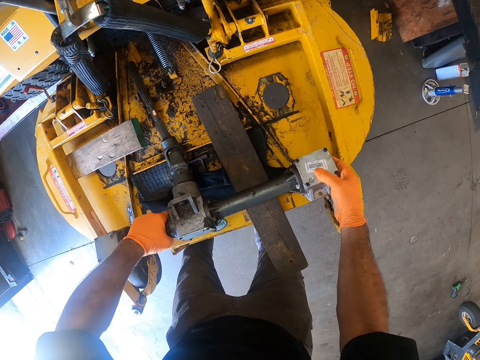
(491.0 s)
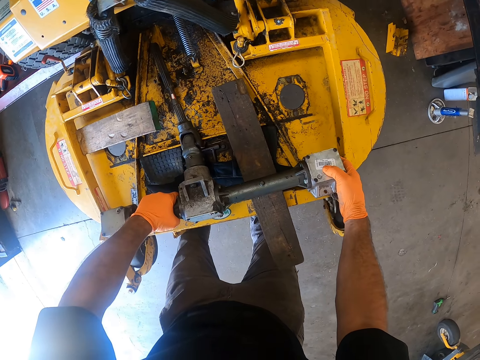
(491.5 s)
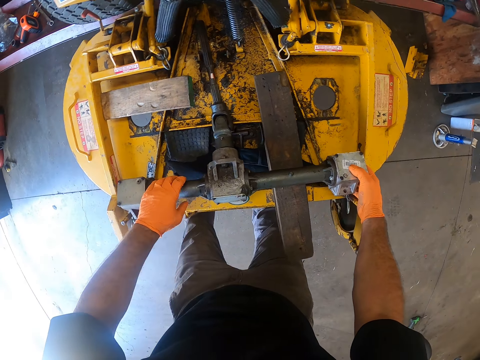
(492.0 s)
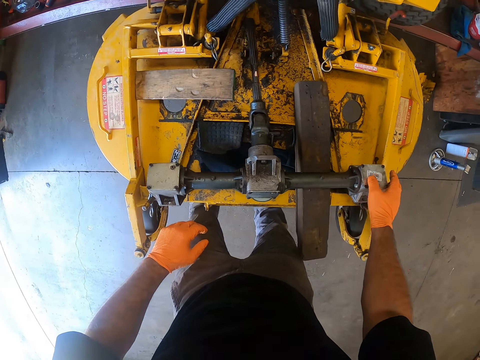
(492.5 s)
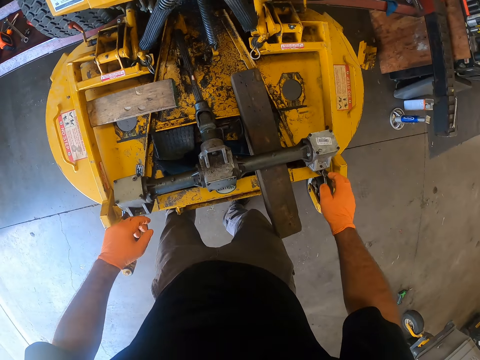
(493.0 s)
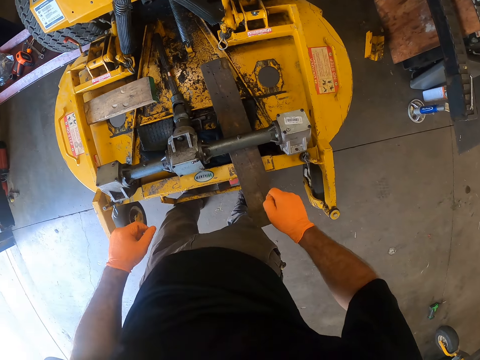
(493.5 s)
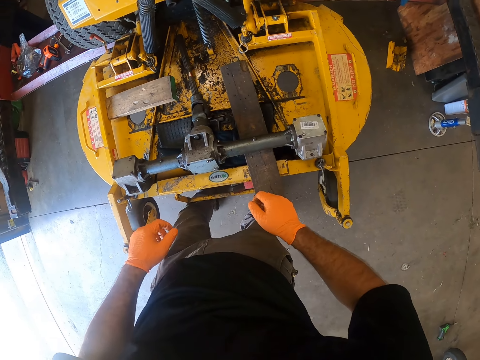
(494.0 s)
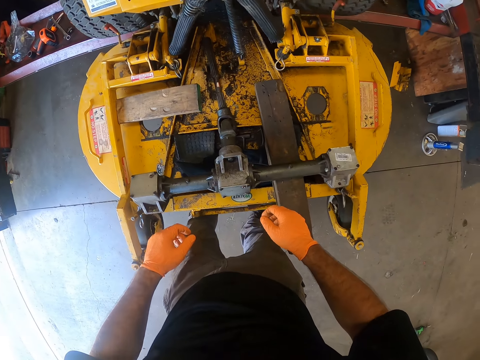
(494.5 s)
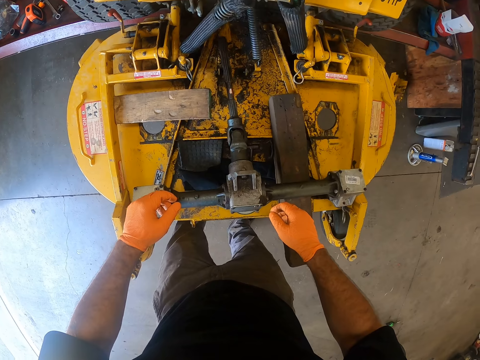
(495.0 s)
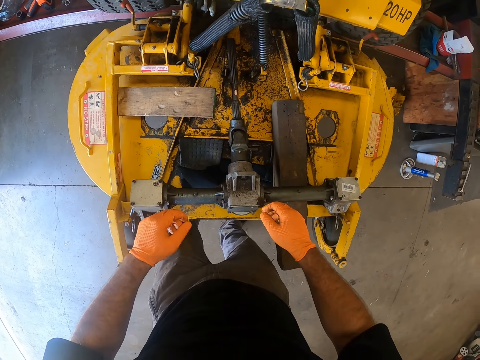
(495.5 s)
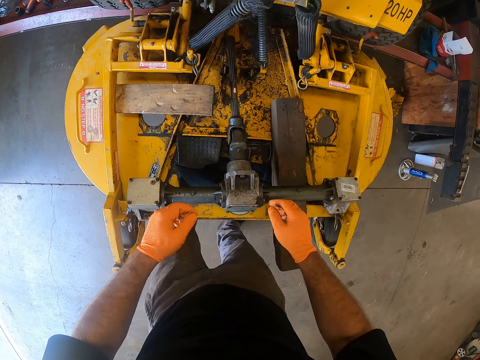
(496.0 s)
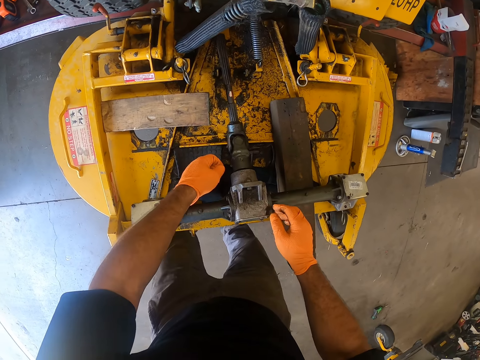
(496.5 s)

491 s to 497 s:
The camera wearer adjusts the machine on the lawnmower deck with both hands.

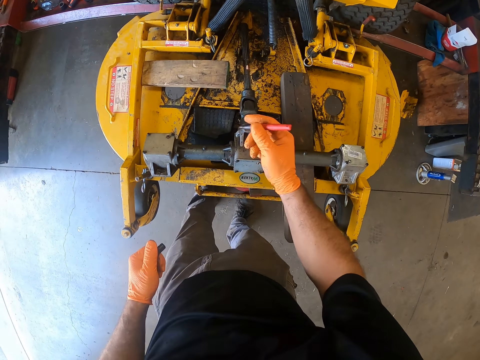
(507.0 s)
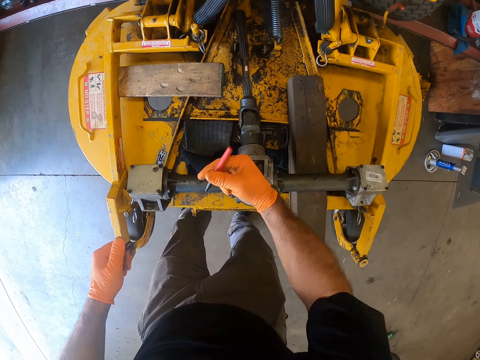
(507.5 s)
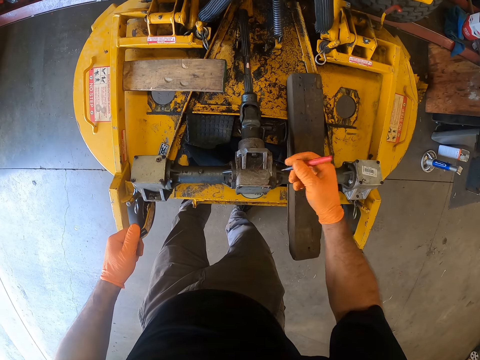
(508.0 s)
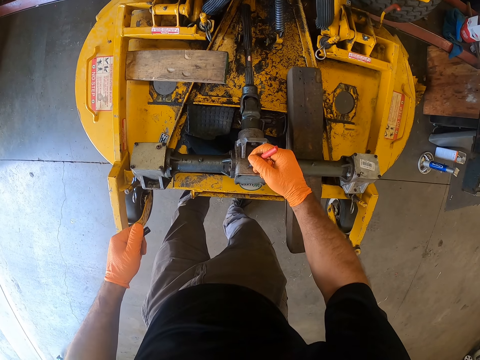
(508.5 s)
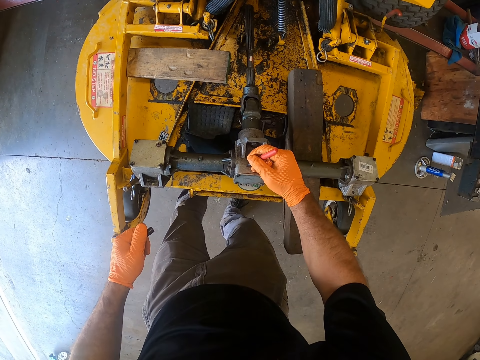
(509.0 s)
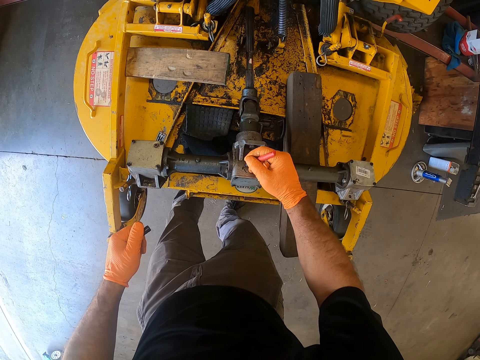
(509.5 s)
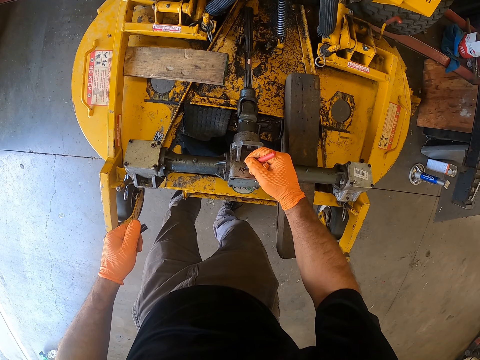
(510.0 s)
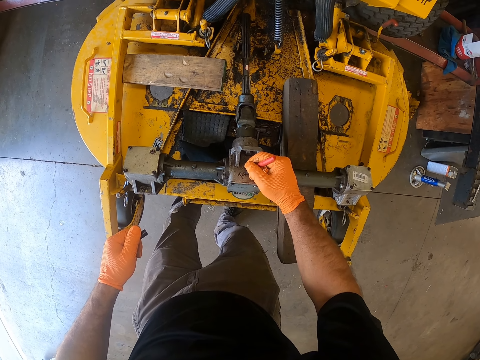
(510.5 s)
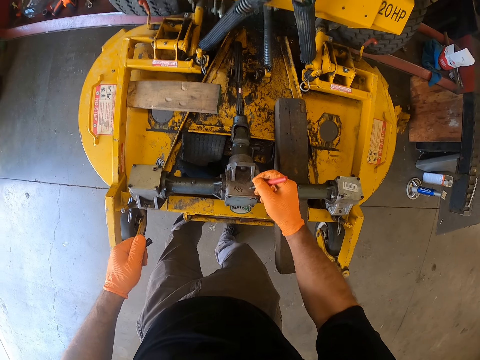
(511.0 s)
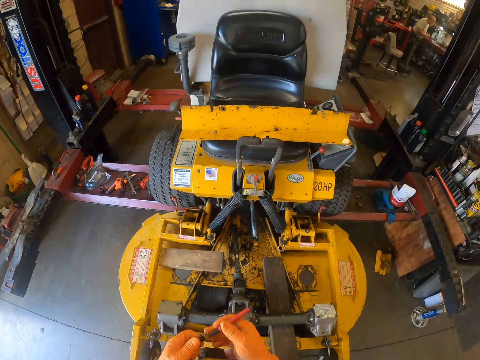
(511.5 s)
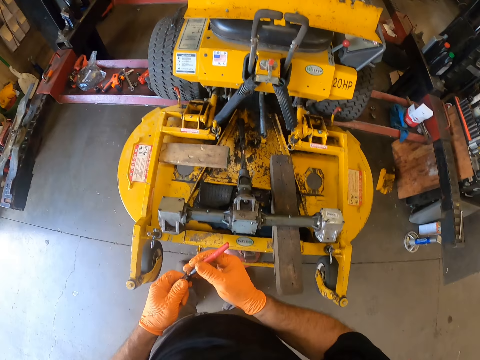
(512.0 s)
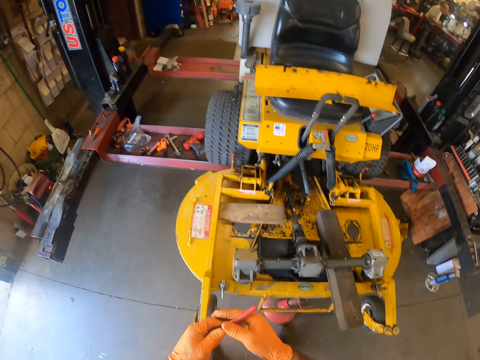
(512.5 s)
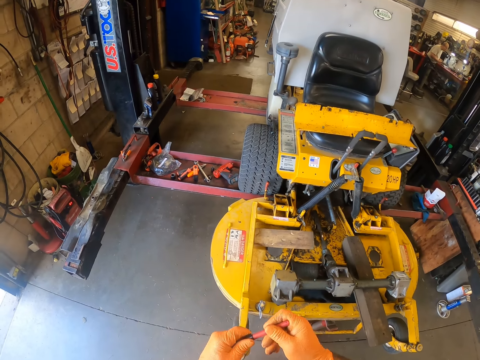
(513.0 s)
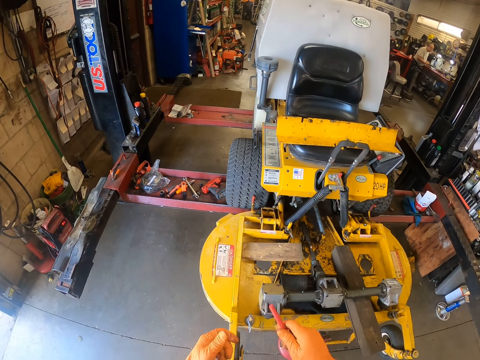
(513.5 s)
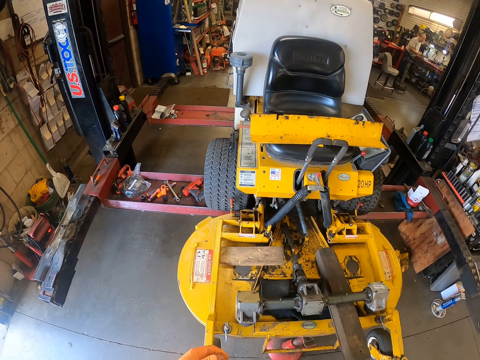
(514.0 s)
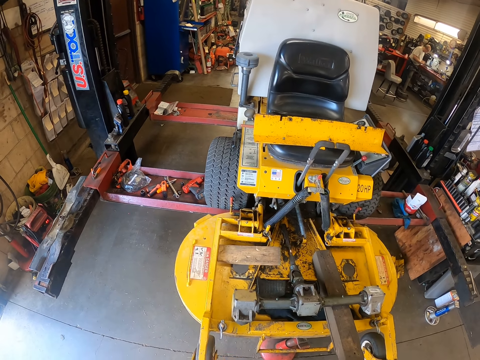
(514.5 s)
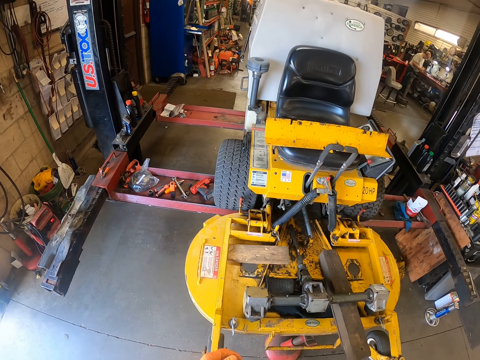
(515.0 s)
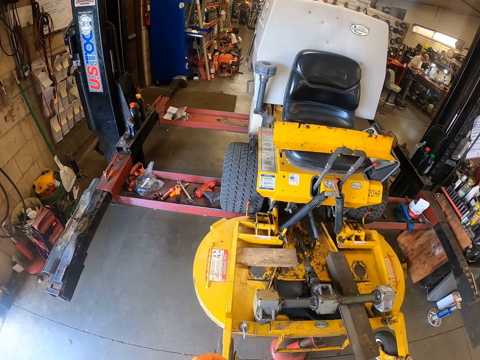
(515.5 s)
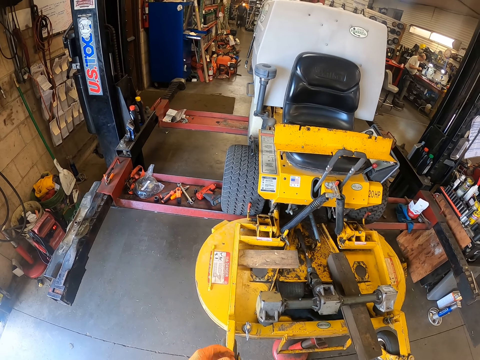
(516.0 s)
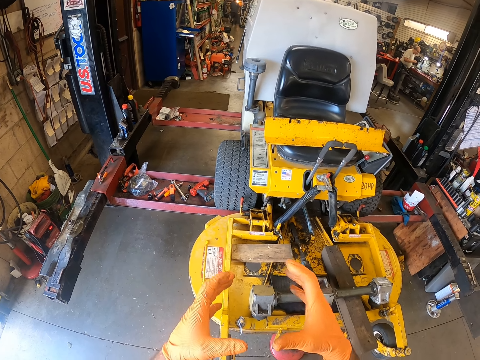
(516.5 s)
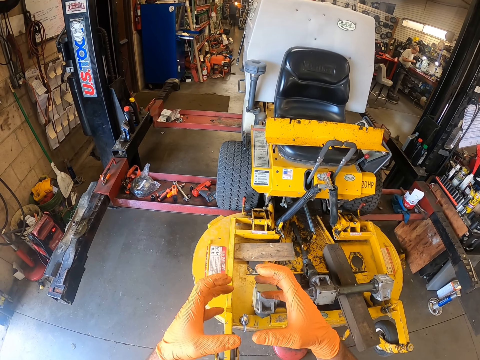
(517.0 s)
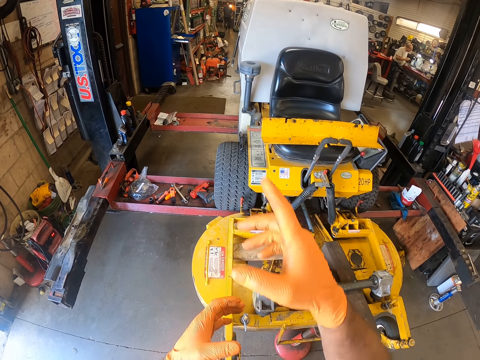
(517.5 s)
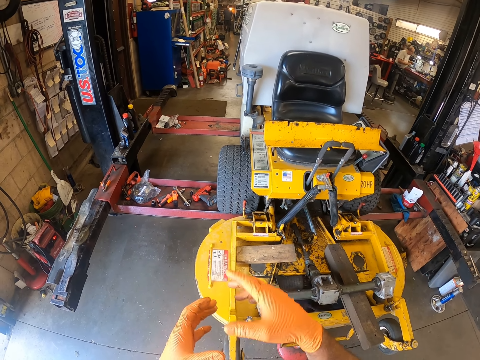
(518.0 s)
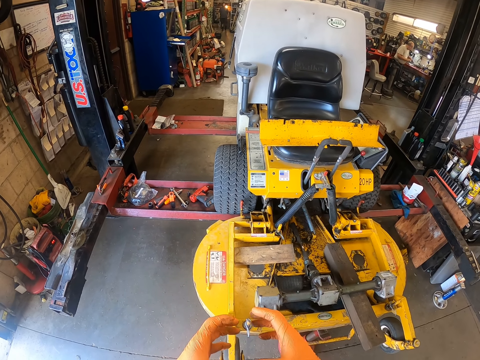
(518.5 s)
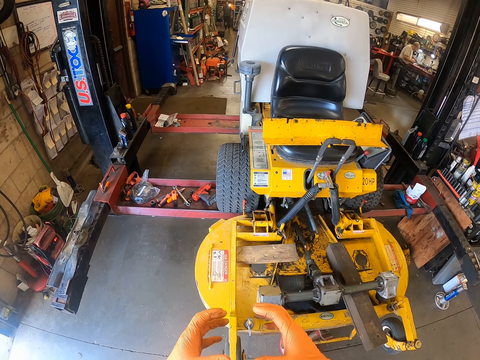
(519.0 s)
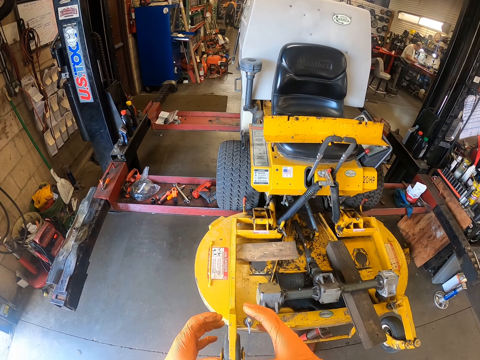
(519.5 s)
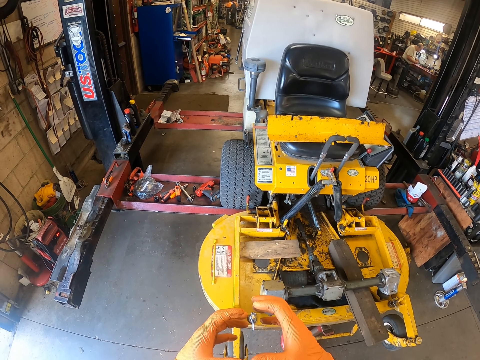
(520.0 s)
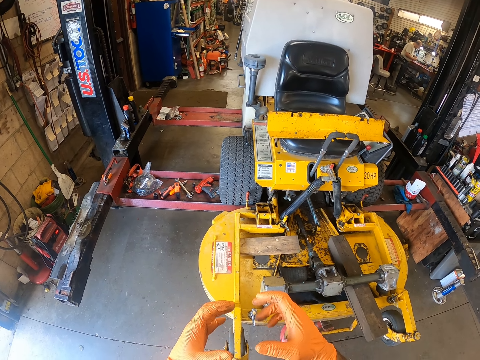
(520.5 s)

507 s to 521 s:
The camera wearer writes on the machine with the pen in his right hand. He caps the pen. He puts the pen into his pocket with his right hand. He sways the hands in the air.

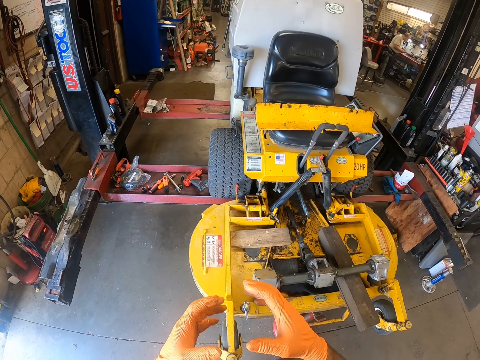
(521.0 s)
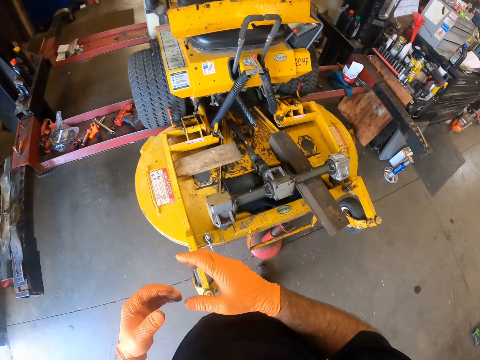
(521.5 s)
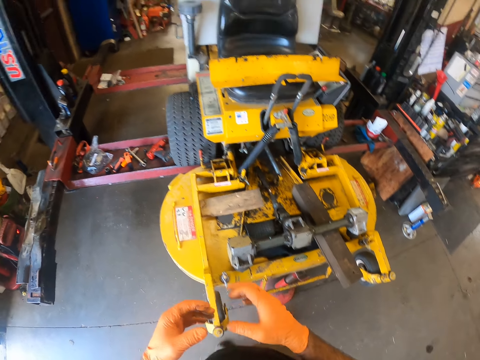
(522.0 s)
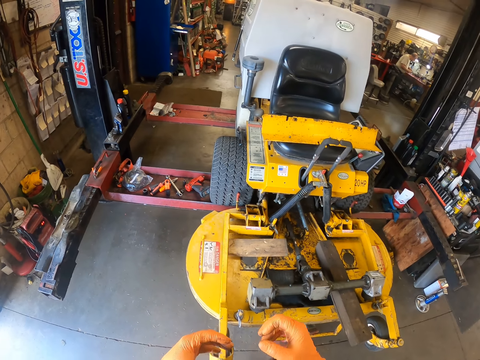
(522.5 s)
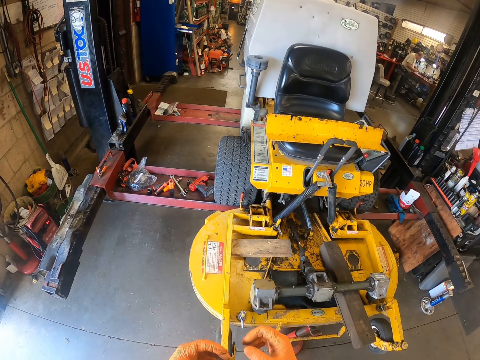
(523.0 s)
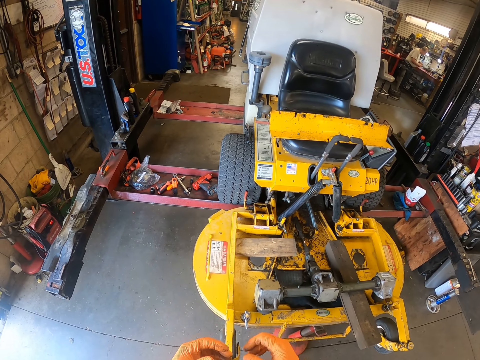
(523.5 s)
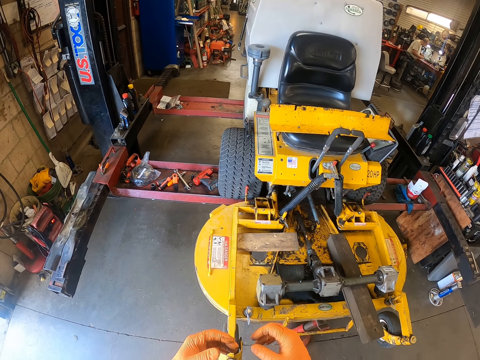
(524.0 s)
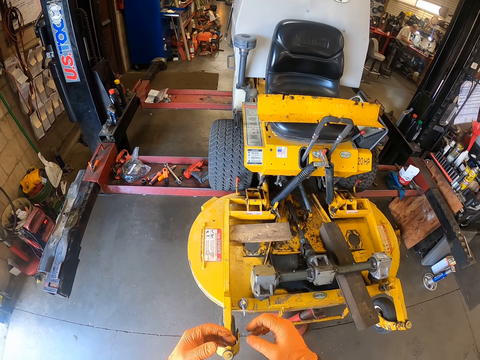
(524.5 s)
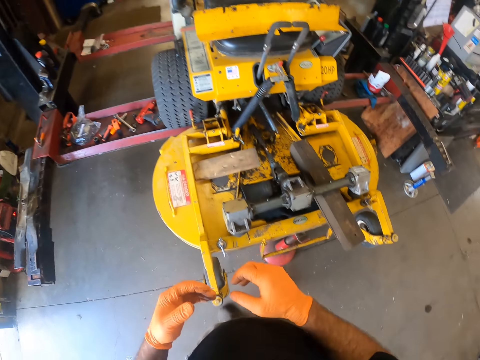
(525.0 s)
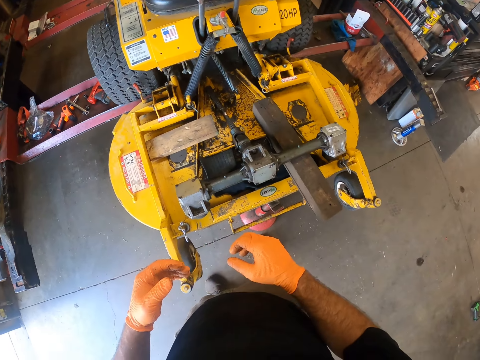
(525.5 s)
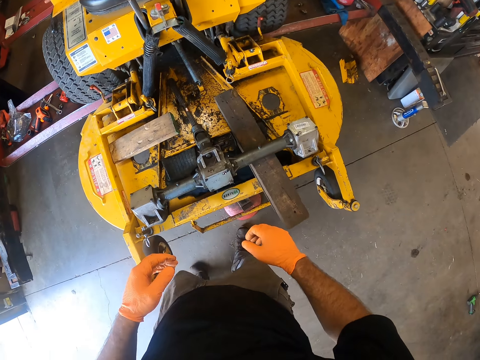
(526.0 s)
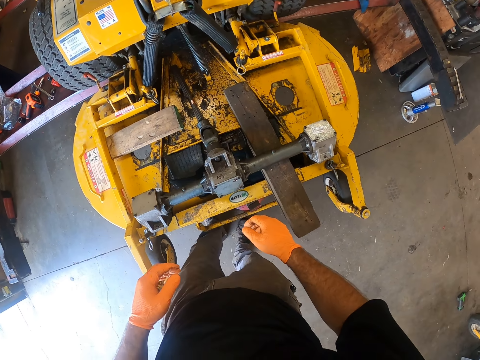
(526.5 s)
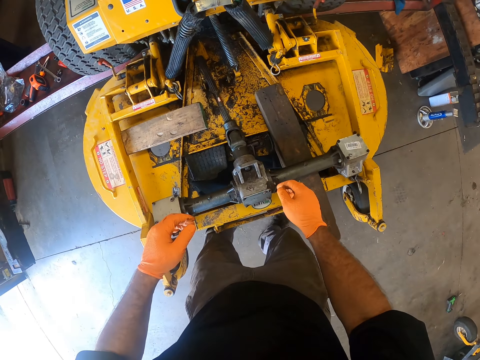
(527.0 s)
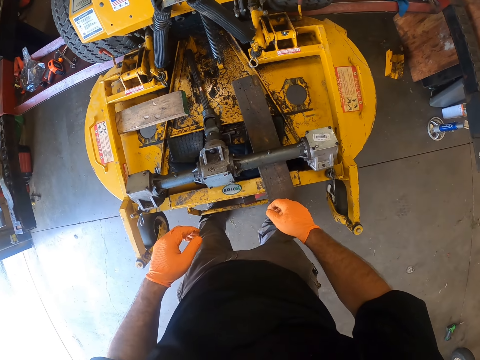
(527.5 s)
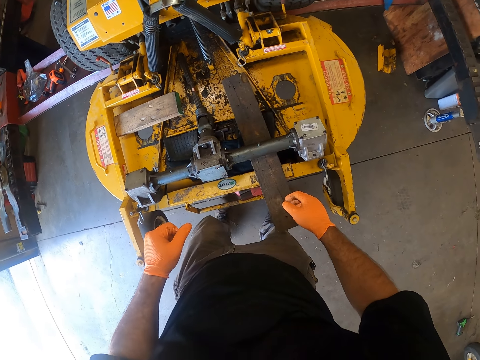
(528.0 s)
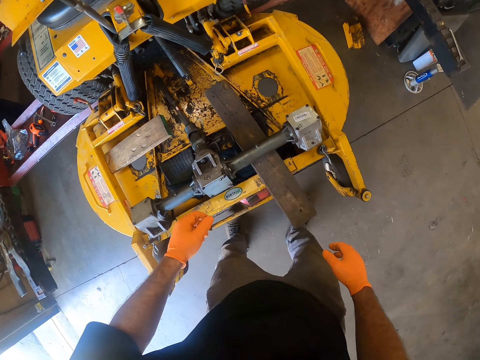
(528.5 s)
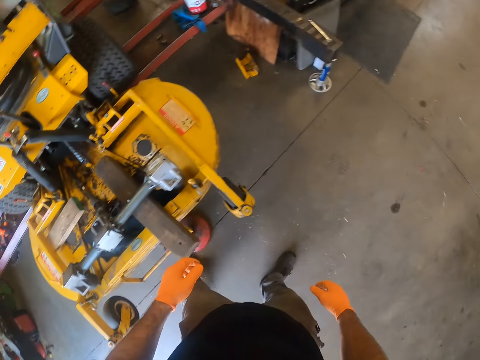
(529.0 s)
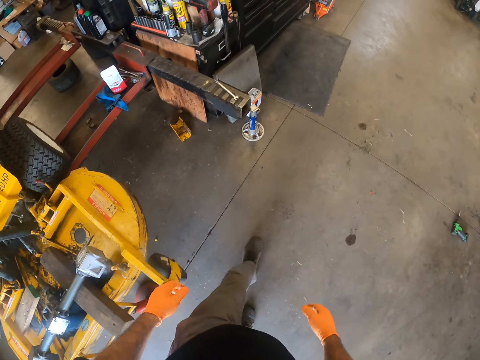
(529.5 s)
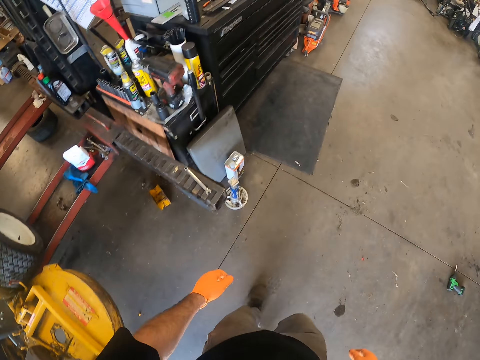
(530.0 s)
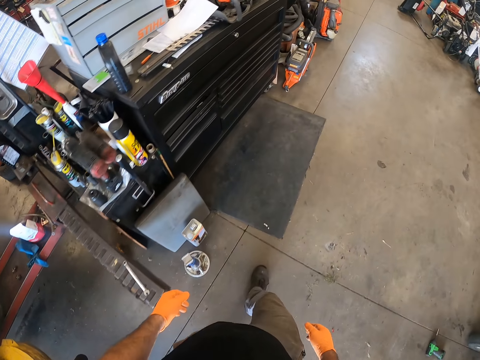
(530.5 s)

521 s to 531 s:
The camera wearer walks in the workshop.
